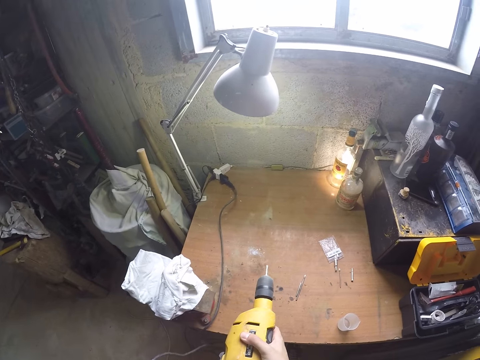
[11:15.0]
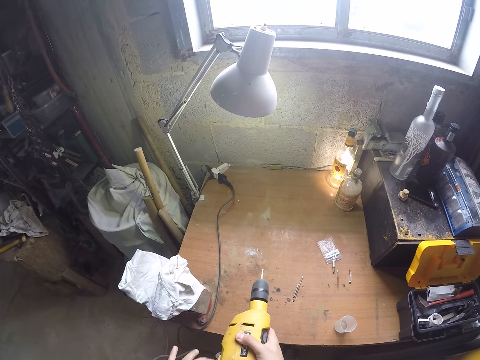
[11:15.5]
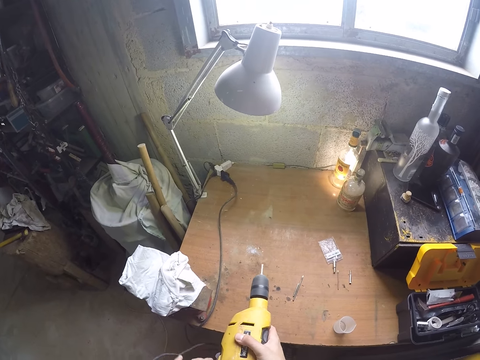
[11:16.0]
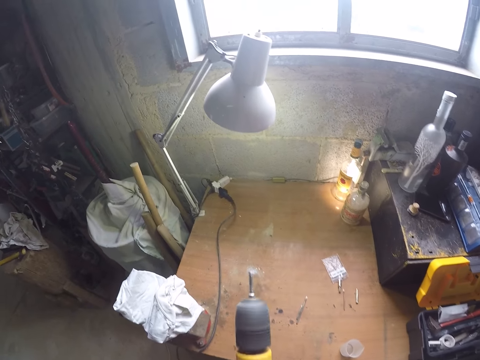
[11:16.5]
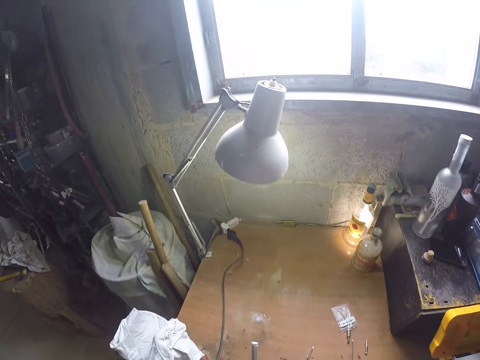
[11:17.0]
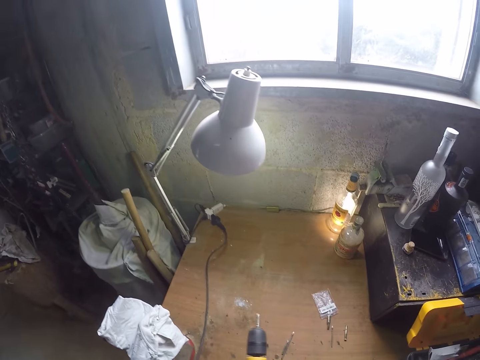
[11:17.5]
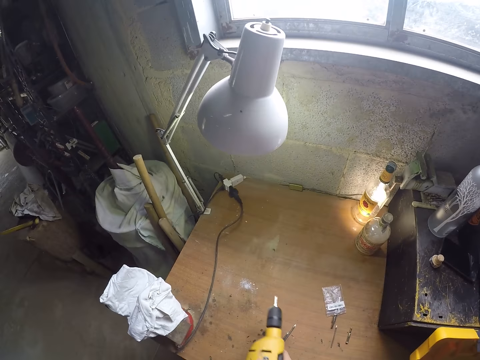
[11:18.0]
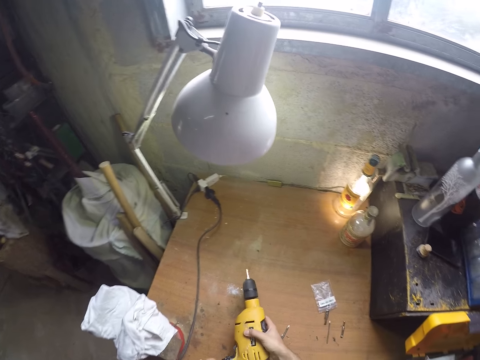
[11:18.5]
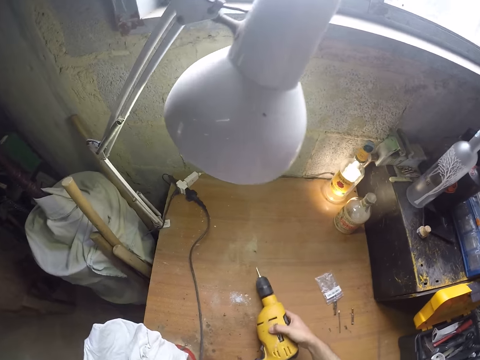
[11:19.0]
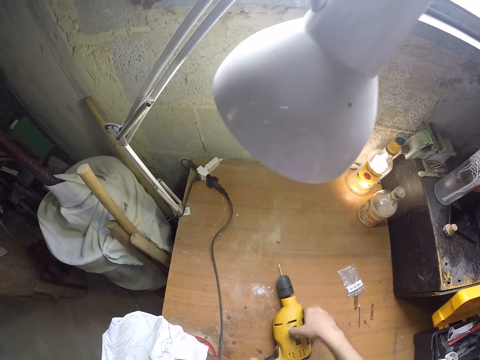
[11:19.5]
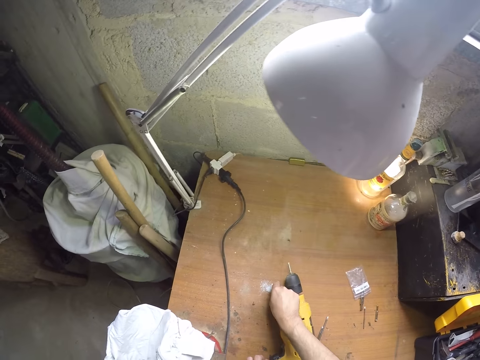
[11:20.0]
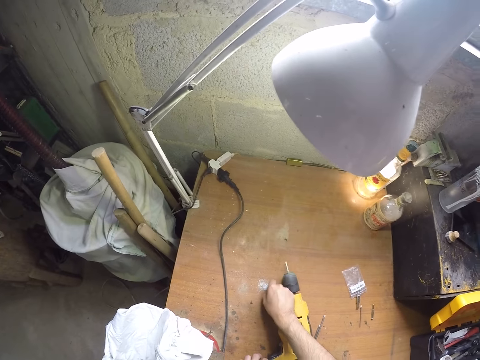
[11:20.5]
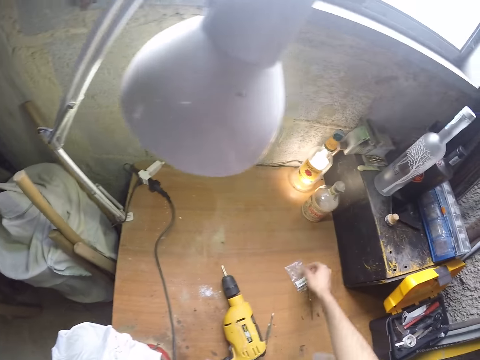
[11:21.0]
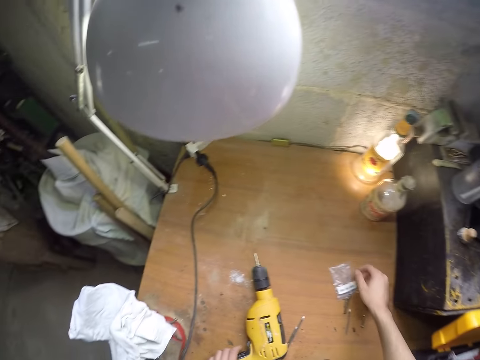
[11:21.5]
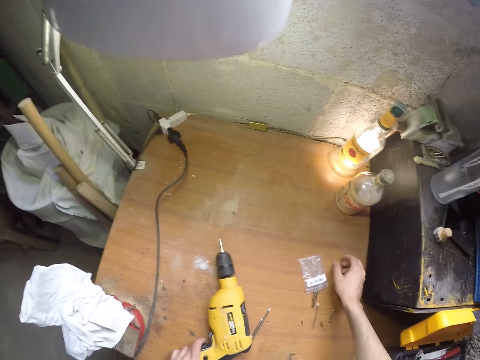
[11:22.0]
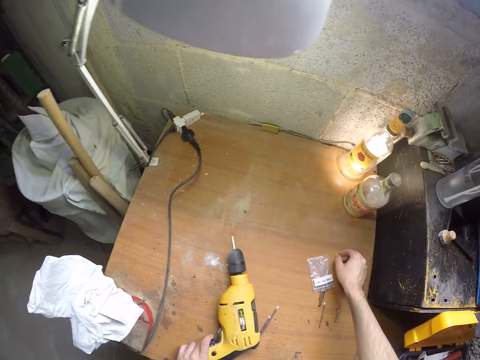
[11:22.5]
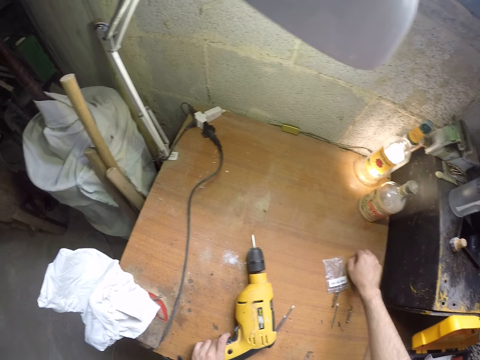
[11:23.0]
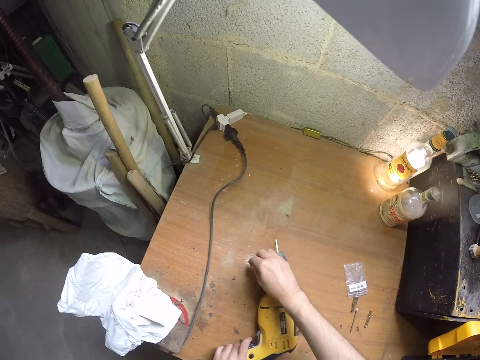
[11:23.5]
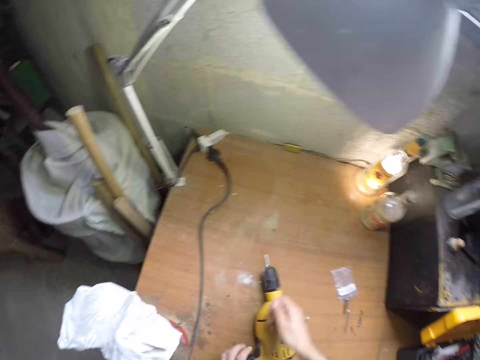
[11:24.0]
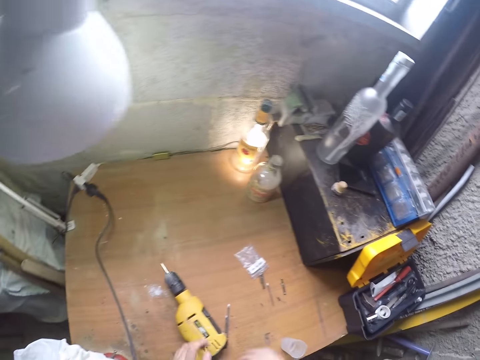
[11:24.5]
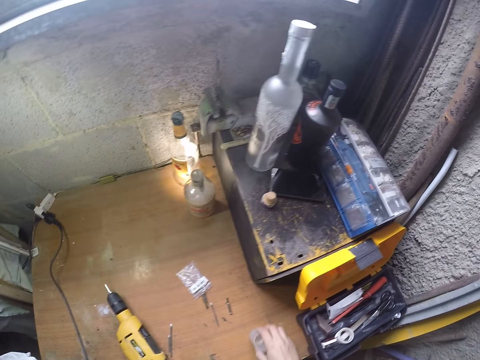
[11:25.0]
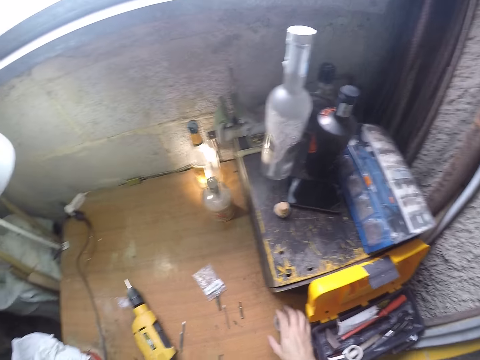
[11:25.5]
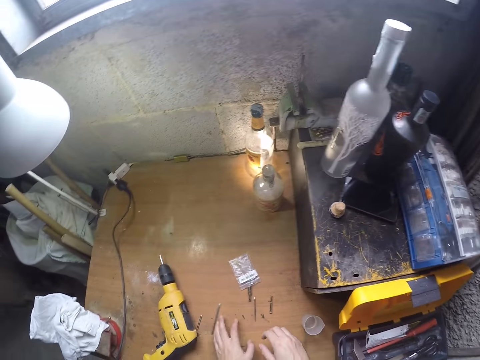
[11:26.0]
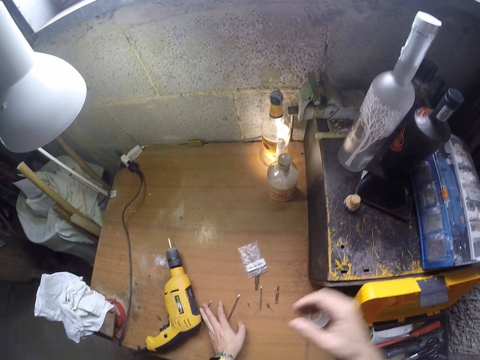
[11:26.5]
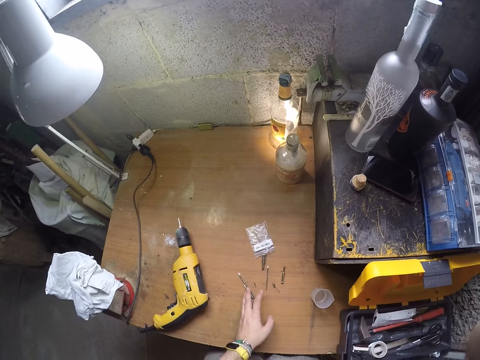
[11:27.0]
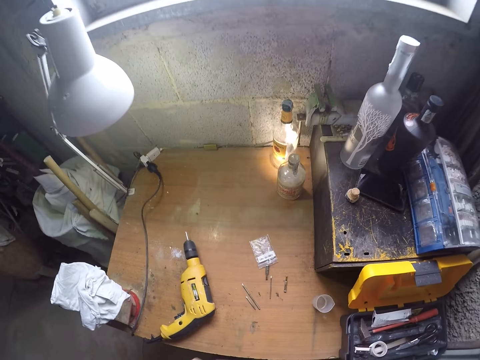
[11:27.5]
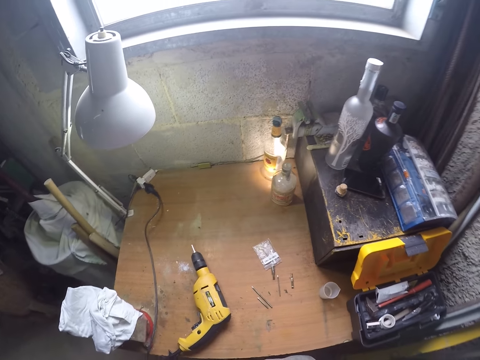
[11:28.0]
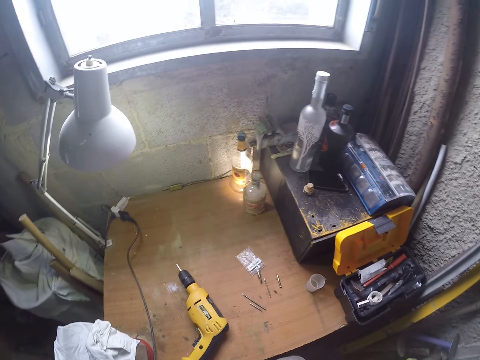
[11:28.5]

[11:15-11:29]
The camera wearer adjusts the drill. He operates the electric drill on his right hand with his left hand. He drops the electric drill on the table with both hands. He picks up a piece of debris from the table with his right hand. He drops the piece of debris on the table with his right hand. He picks up the piece of debris from the table with his right hand. He drops the piece of debris on the table with his right hand. He removes debris with both hands. He picks up a plastic container from the table with his right hand. He drops the plastic on the table with his left hand. He touches some drill bits on the table with his left hand. He fixes the camera.

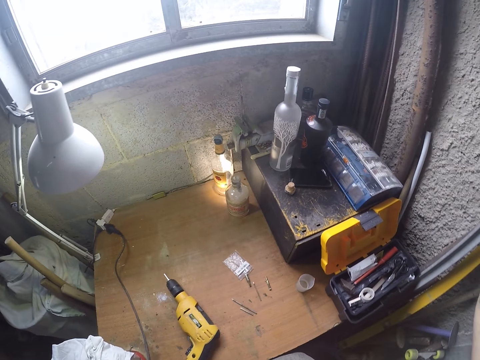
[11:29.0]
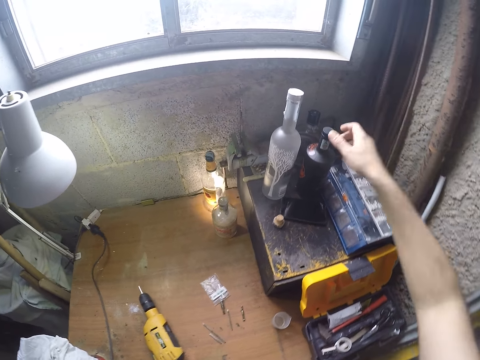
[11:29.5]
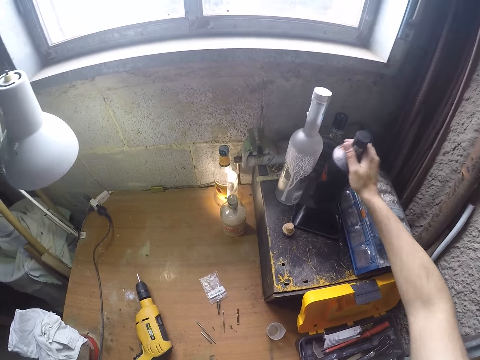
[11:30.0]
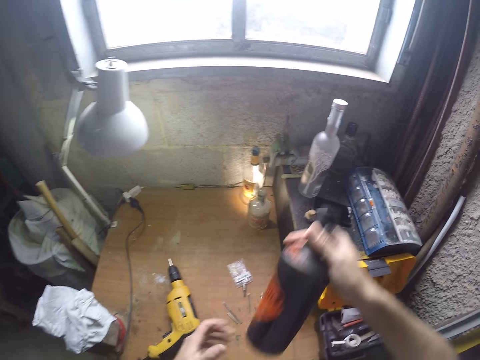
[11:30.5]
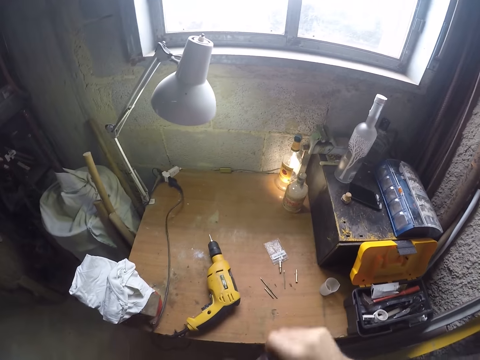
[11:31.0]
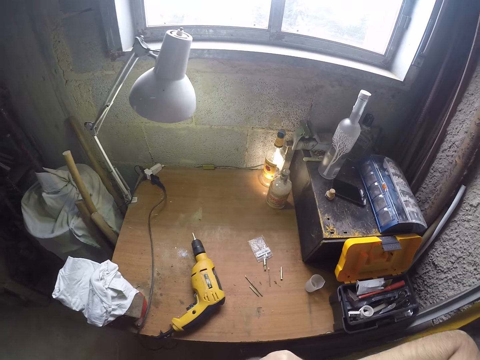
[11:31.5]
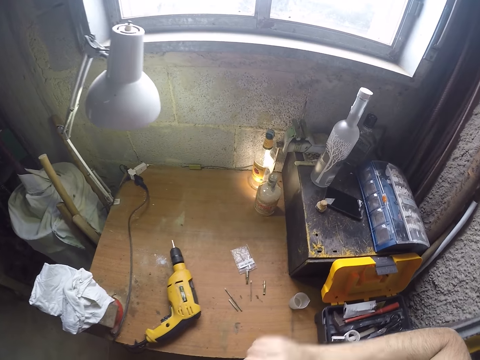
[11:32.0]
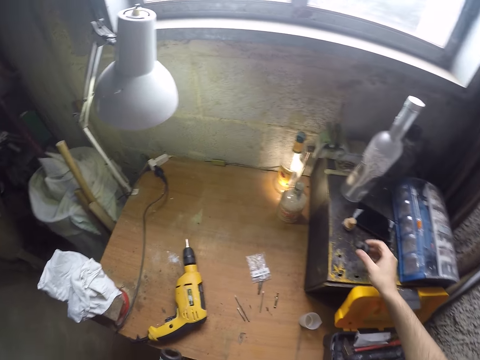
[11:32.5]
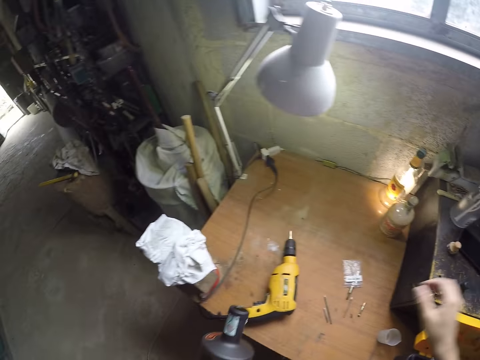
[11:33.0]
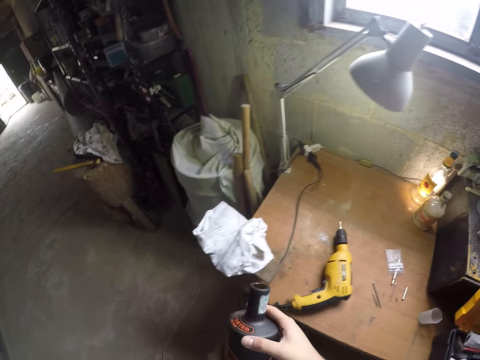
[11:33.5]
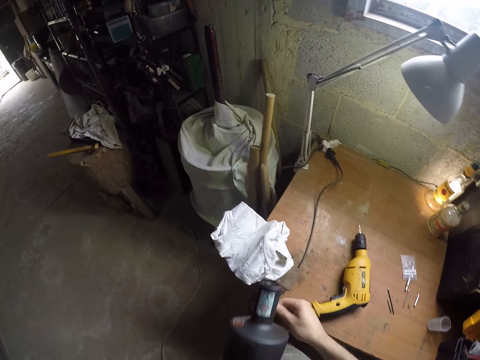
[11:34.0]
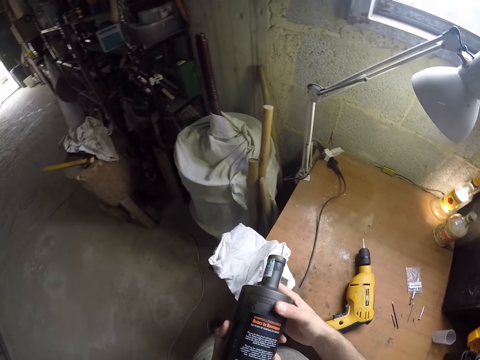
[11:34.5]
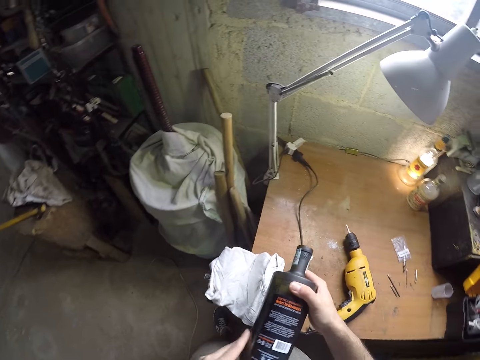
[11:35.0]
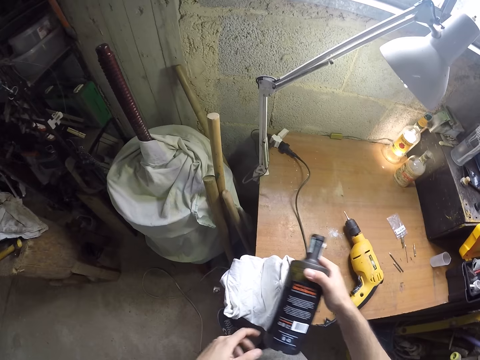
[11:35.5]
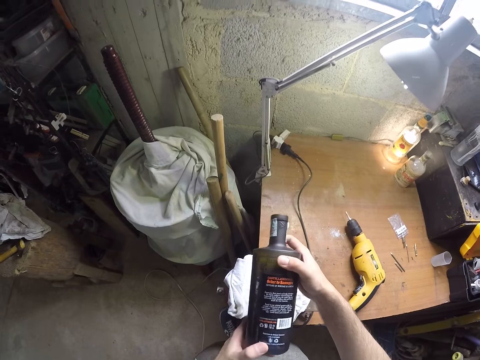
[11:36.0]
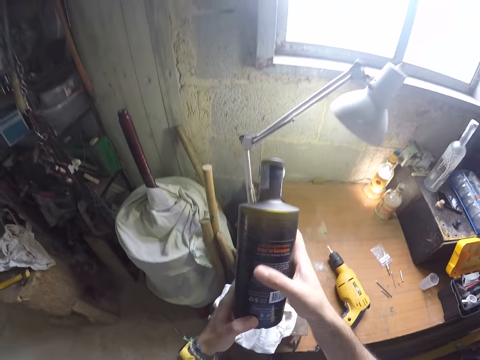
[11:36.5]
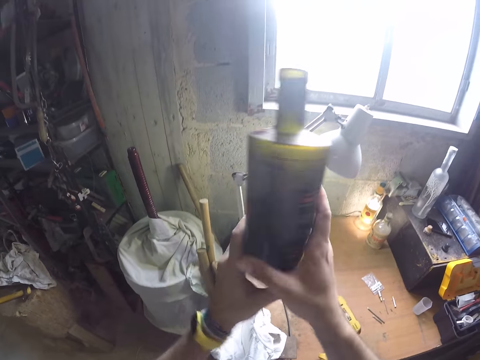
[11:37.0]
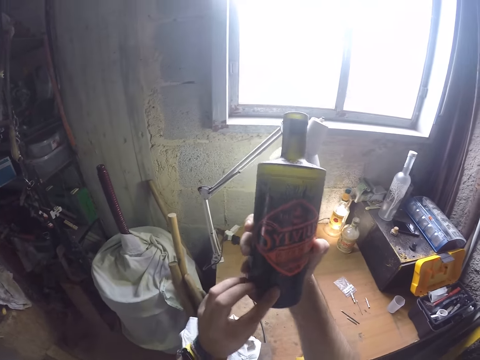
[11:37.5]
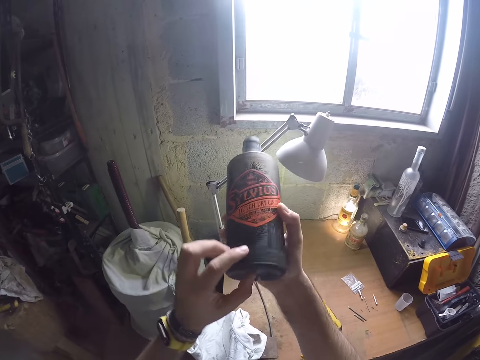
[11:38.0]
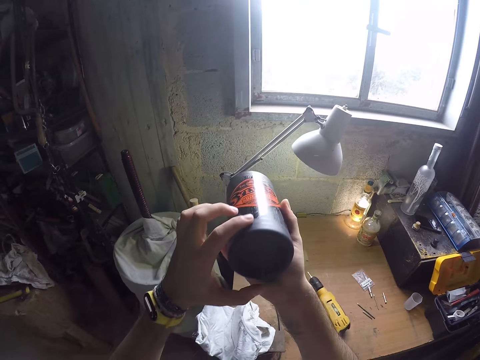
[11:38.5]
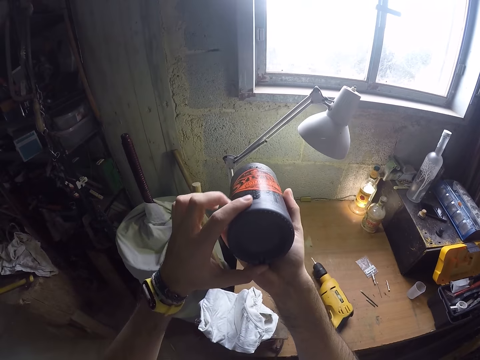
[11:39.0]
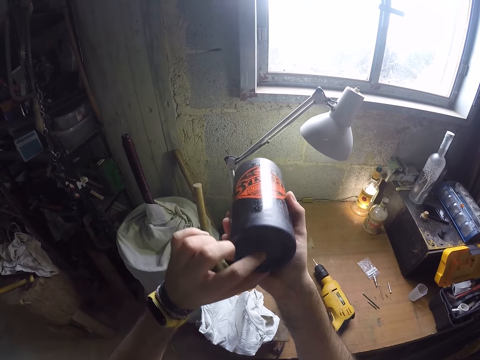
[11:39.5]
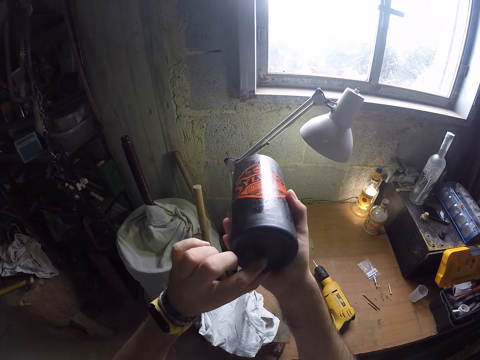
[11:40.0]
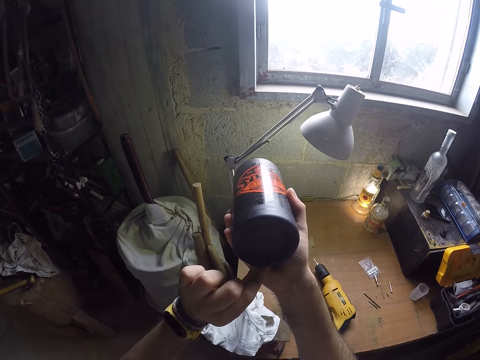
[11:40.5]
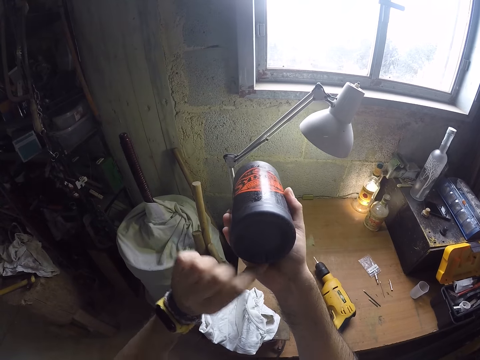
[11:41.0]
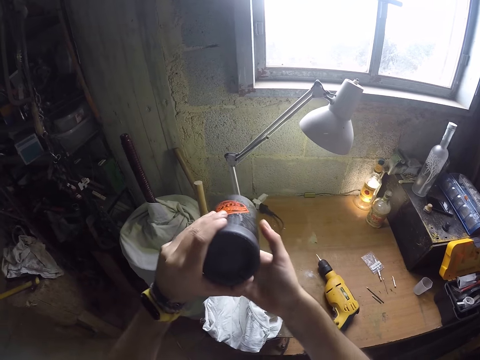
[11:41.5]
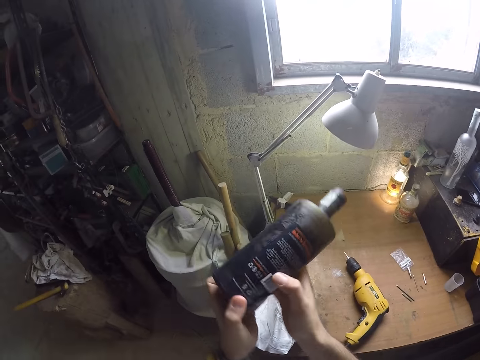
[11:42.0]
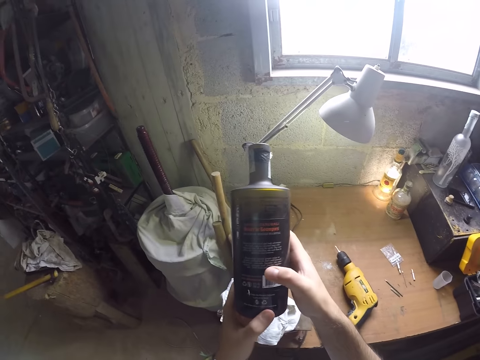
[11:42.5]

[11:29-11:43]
The camera wearer picks up a bottle on the table with his right hand. He passes the bottle in his right hand to his left hand. He uncorks the bottle in his left hand with his right hand. He drops a bottle cover on the box on the table. He holds the bottle with both hands. He lifts the bottle. He touches the bottle.
